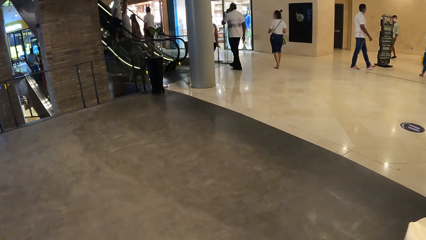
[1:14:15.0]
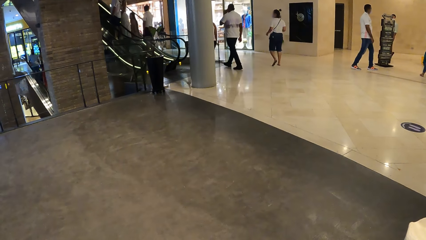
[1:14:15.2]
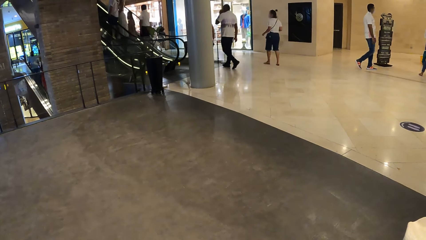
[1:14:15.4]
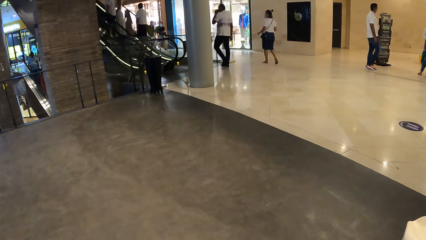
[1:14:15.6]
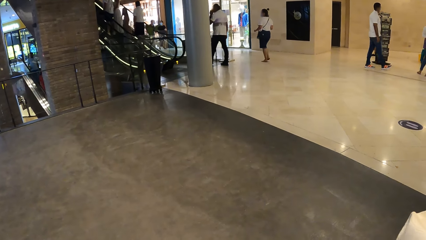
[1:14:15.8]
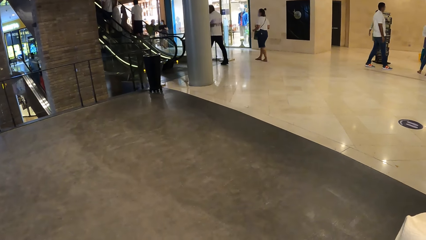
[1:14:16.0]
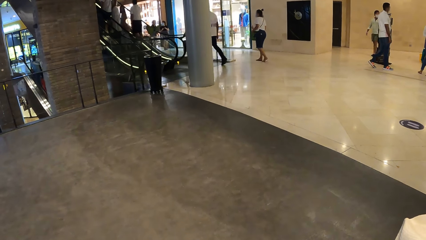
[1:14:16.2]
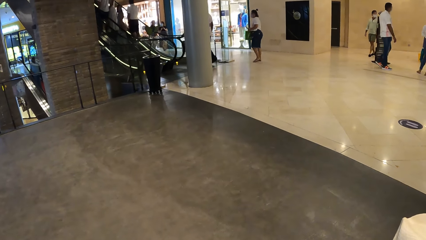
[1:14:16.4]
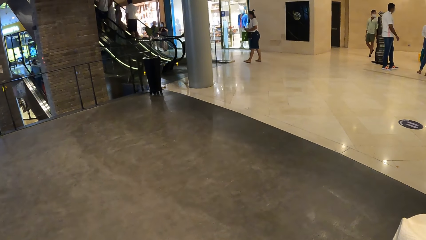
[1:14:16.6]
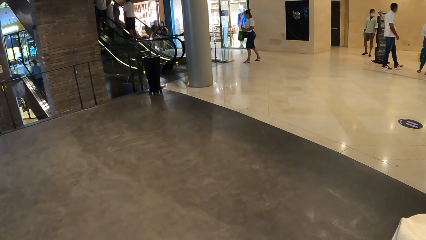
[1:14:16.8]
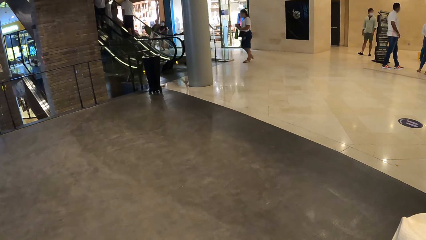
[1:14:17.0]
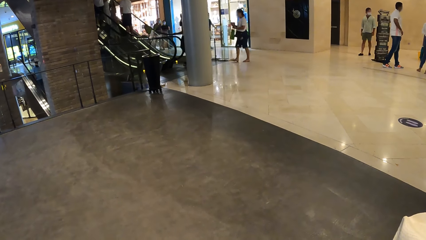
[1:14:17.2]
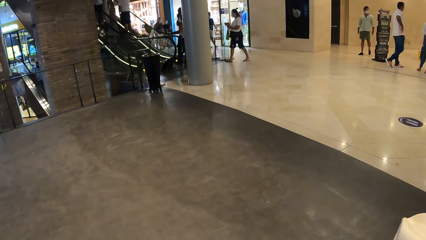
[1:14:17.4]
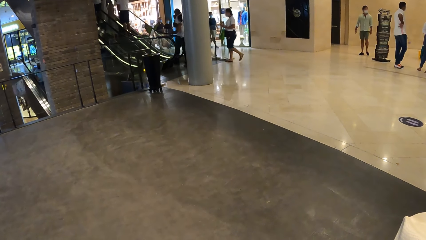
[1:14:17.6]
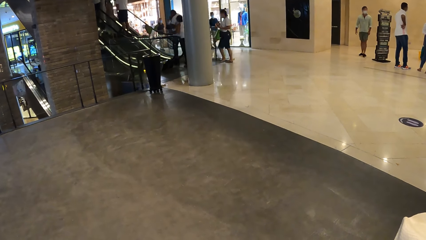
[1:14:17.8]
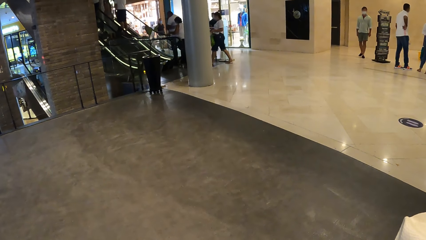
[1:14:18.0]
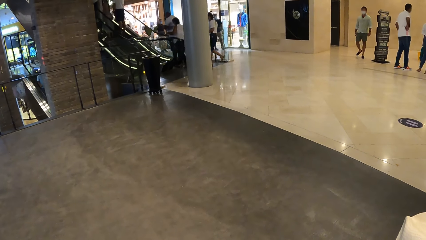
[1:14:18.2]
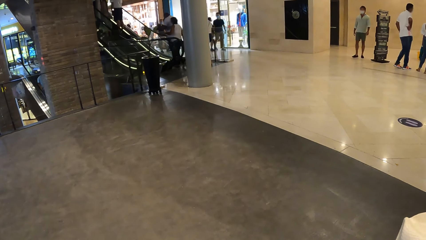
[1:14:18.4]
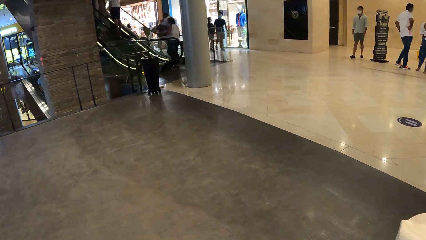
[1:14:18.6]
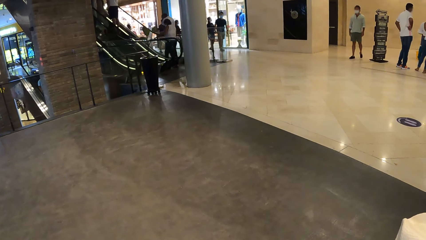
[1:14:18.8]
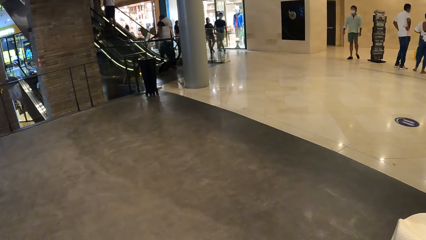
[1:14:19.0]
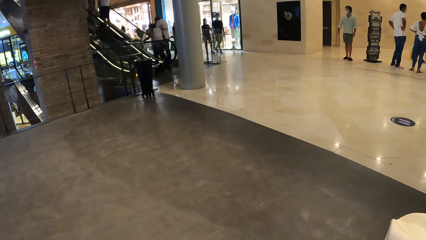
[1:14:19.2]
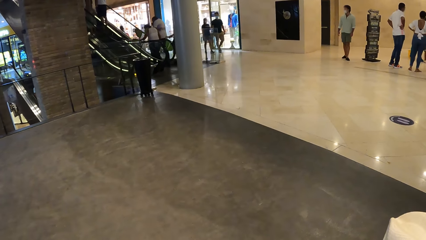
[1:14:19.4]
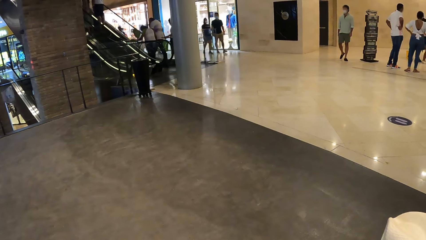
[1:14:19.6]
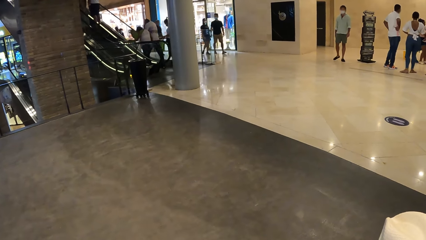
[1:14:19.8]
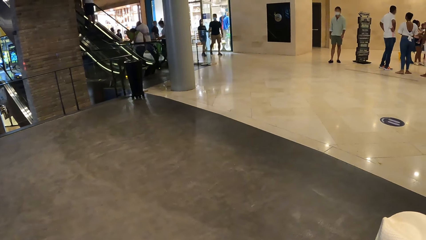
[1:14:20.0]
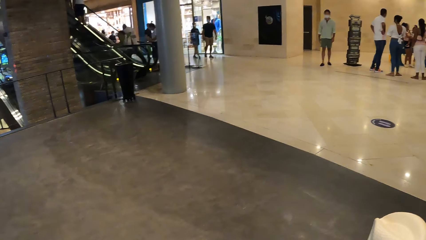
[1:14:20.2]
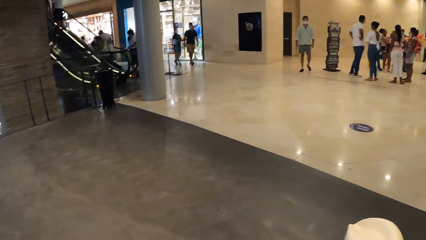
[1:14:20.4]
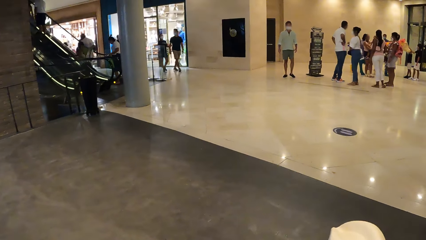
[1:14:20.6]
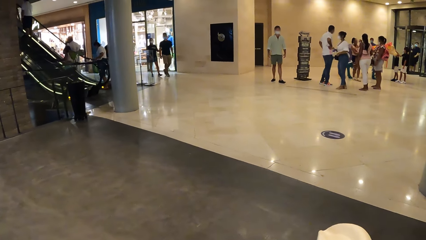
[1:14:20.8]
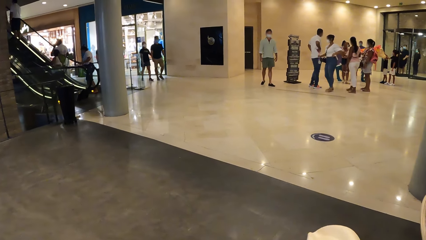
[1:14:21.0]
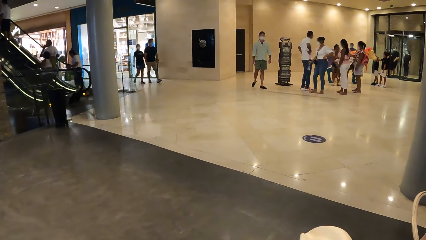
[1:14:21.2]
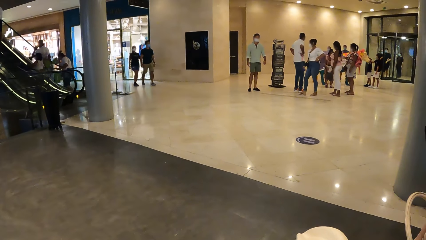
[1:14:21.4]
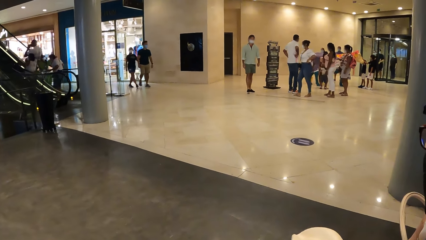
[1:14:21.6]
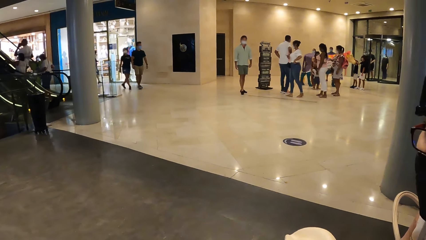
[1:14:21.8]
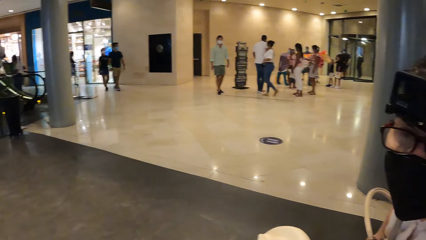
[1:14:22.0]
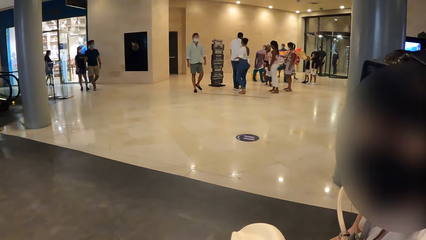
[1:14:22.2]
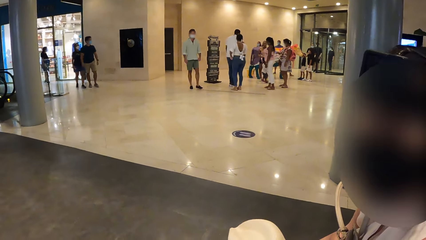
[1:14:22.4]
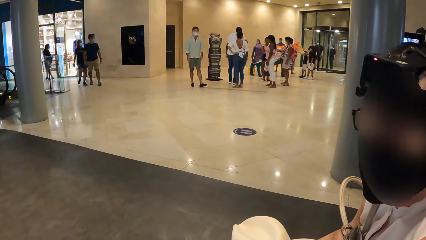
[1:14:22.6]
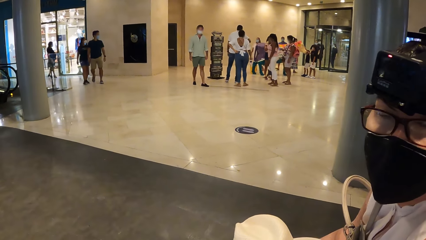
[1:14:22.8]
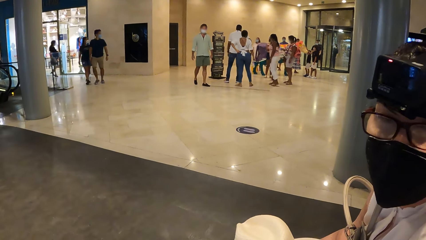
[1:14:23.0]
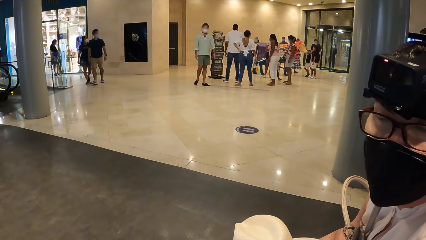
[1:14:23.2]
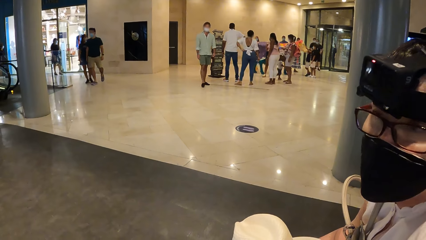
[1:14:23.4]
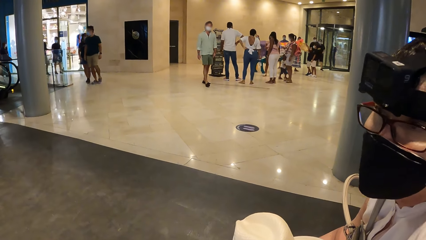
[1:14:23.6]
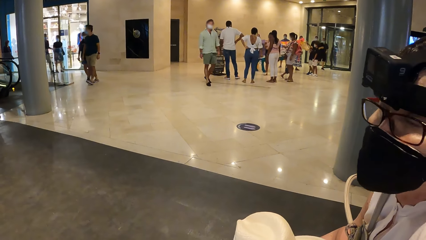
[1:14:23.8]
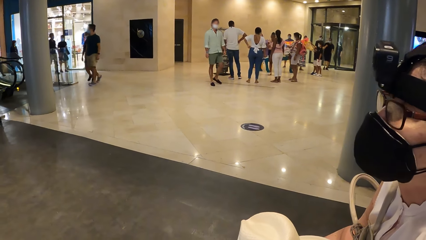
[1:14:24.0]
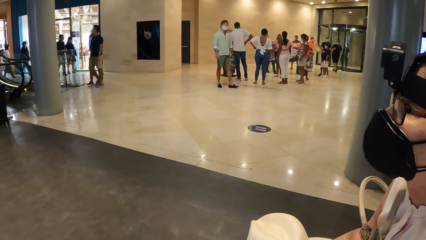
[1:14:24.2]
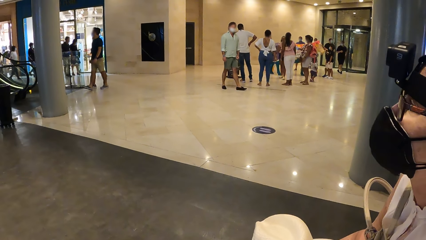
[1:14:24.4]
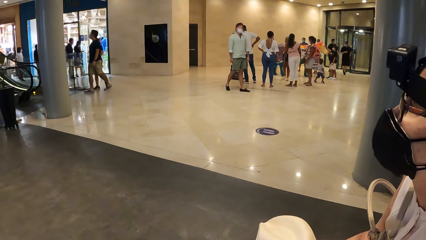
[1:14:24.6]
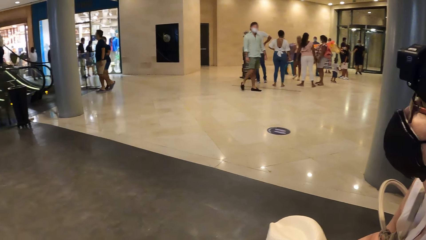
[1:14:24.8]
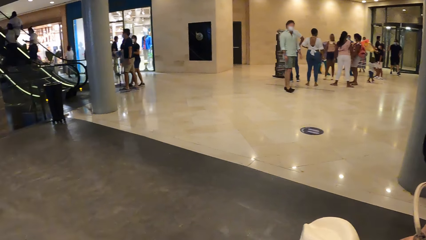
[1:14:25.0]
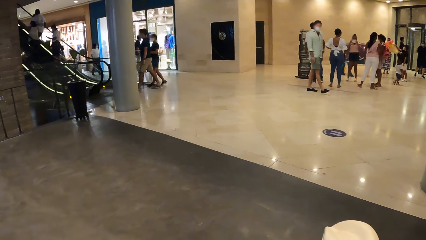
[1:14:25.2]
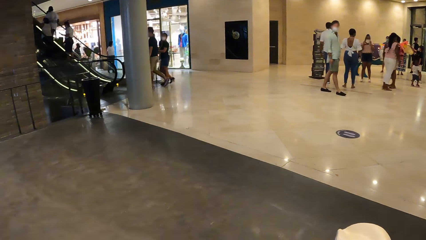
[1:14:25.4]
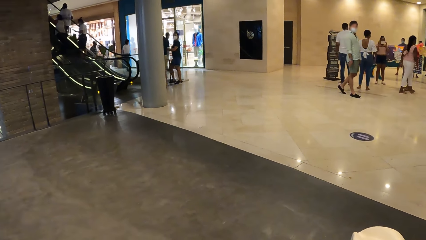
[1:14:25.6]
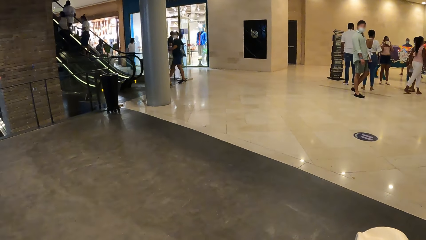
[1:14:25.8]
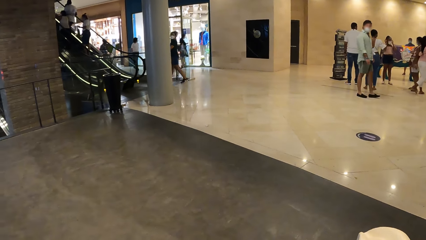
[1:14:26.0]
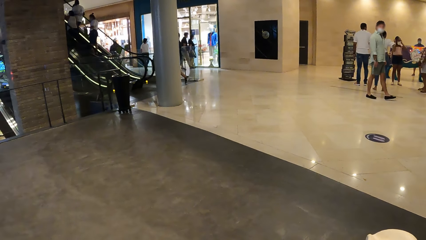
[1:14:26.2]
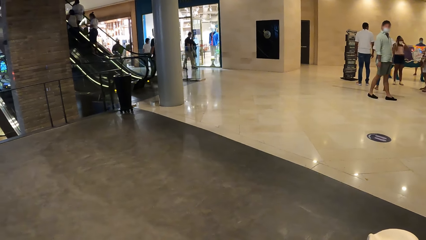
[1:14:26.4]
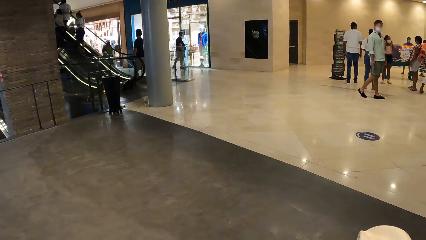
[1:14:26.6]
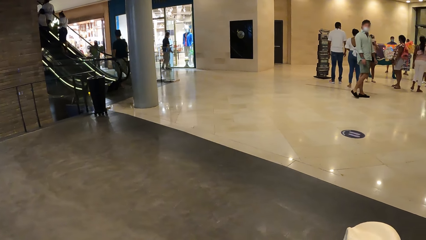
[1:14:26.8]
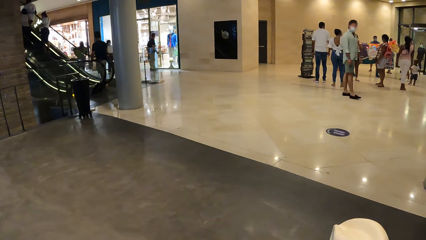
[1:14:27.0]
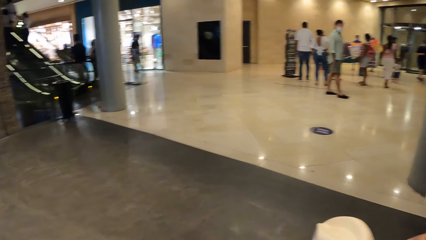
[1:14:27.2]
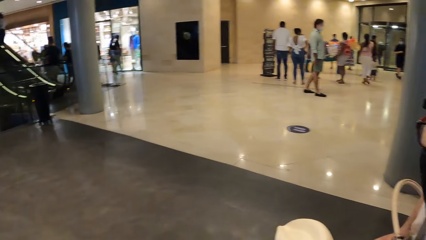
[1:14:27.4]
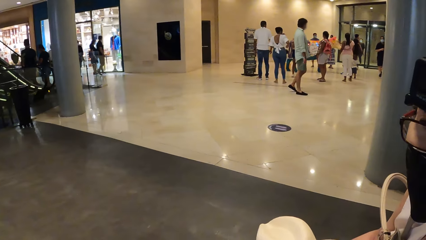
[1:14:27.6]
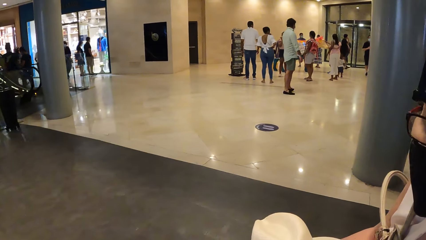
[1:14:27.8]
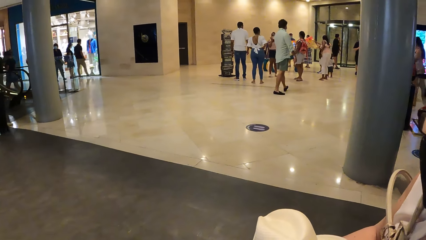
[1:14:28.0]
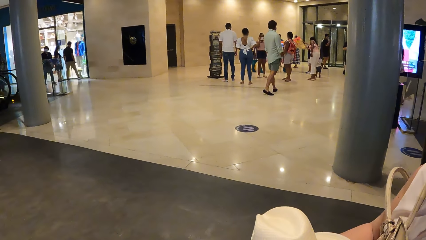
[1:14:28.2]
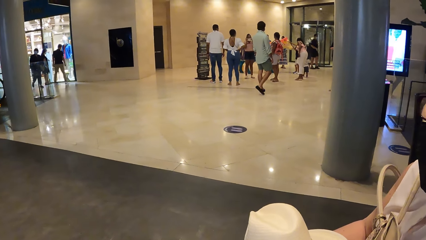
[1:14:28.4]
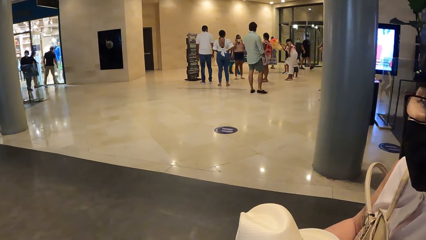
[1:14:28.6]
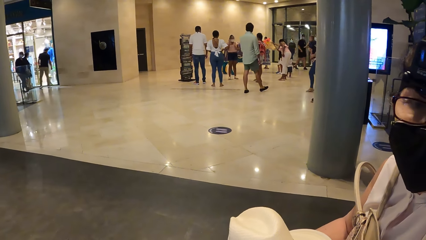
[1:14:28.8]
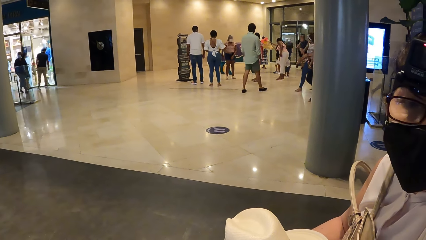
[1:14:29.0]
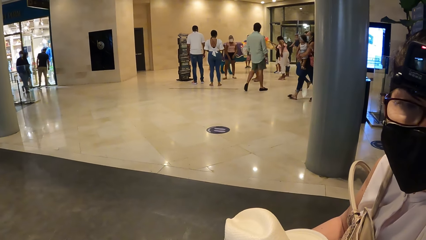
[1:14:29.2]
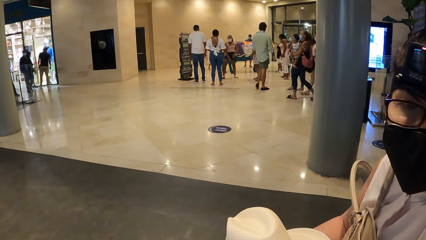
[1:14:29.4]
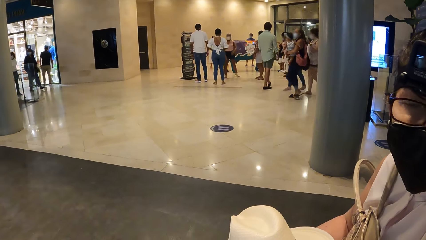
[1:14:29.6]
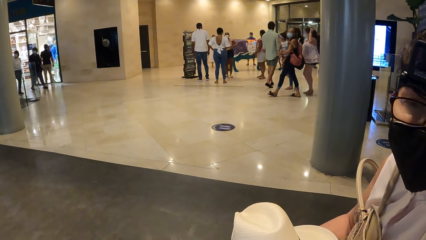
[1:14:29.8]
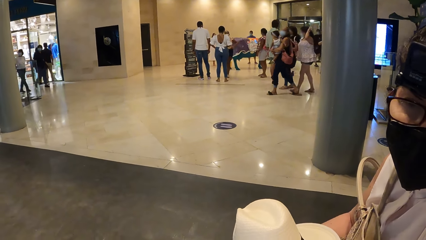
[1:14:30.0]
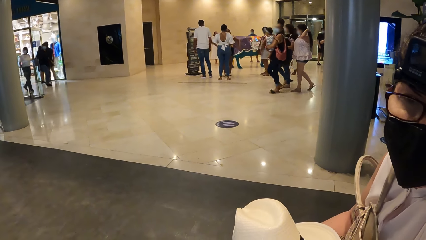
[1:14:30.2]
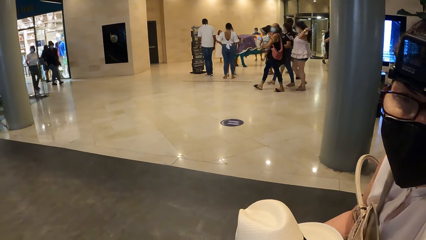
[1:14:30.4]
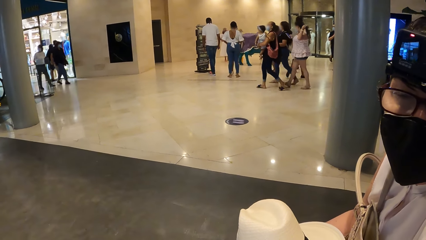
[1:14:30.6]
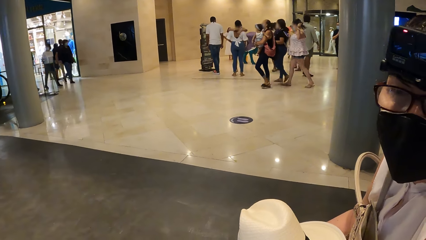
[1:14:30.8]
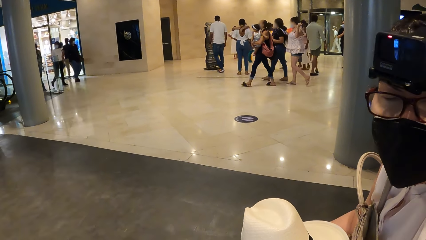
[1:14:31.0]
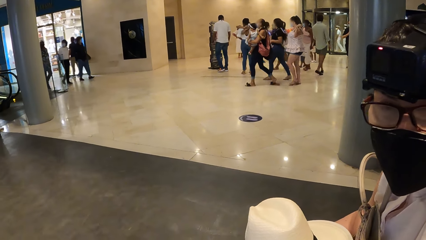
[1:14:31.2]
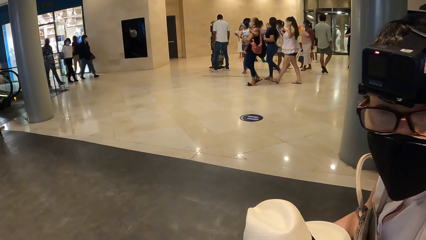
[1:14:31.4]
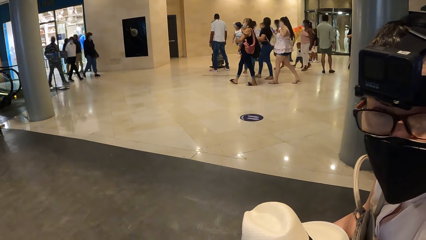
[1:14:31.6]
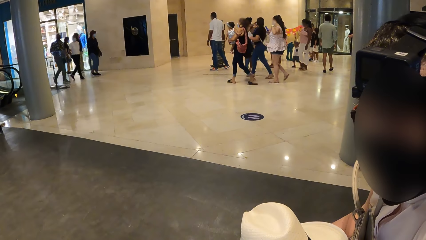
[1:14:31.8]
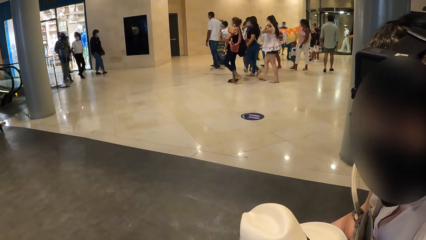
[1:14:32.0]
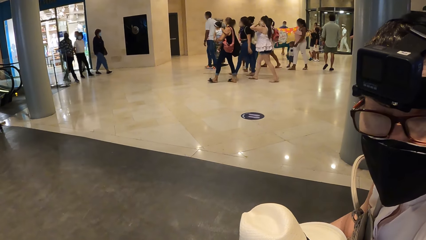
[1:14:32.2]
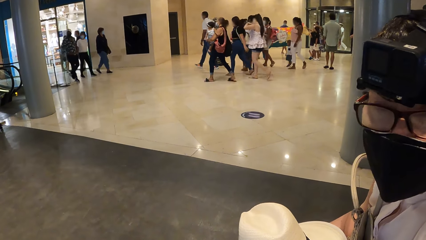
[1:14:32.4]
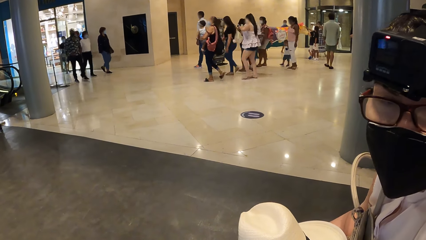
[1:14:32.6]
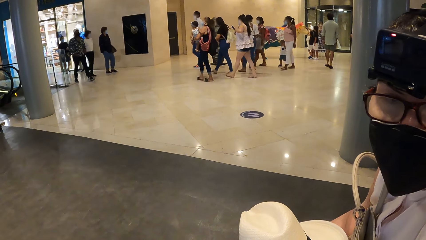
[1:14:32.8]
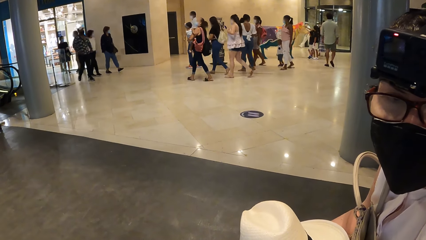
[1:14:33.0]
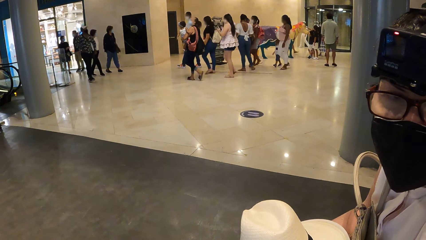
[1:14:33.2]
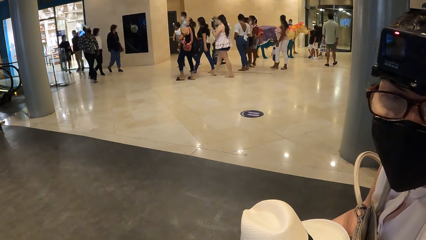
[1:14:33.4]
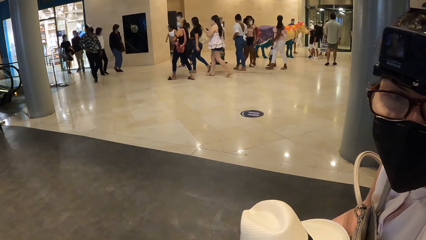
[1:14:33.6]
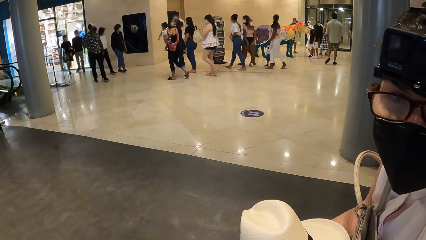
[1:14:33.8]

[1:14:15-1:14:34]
A woman moves a hat. The camera wearer looks around. The woman moves a head and converses with the camera wearer. The camera wearer looks around. The woman moves a head and converses with the camera wearer.
